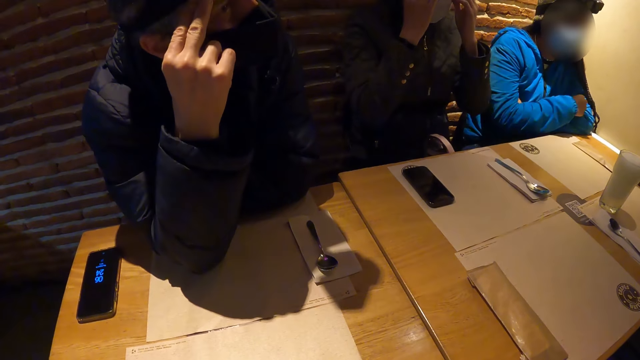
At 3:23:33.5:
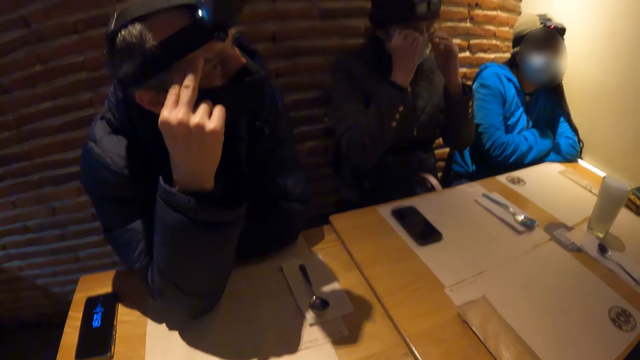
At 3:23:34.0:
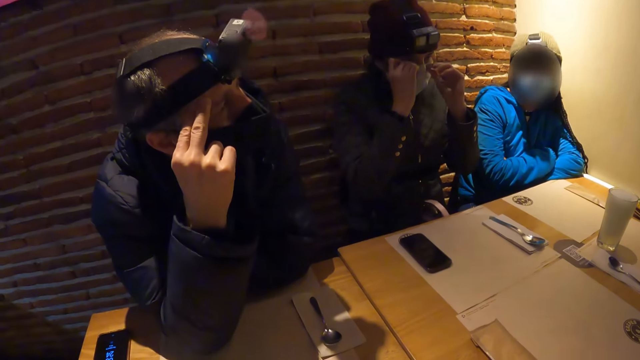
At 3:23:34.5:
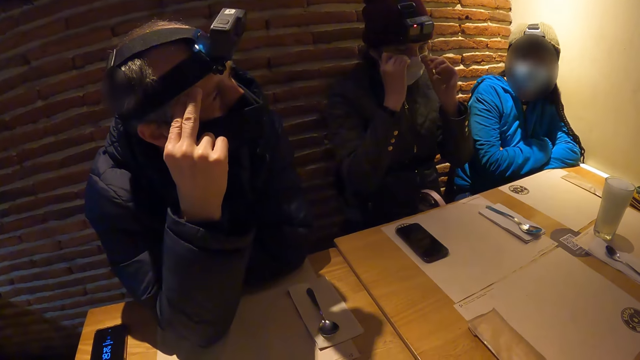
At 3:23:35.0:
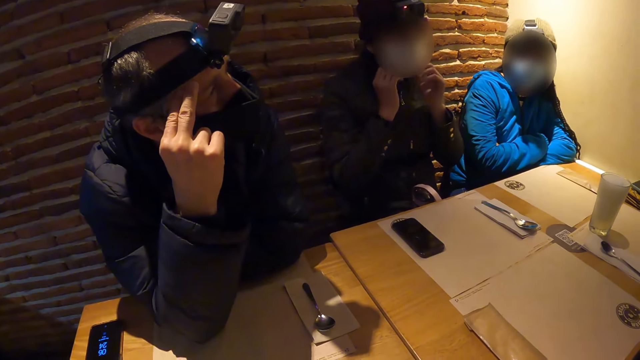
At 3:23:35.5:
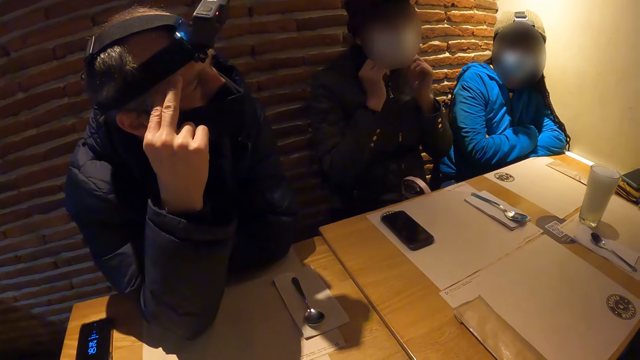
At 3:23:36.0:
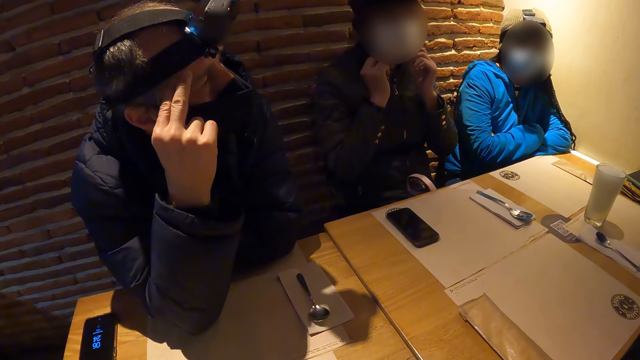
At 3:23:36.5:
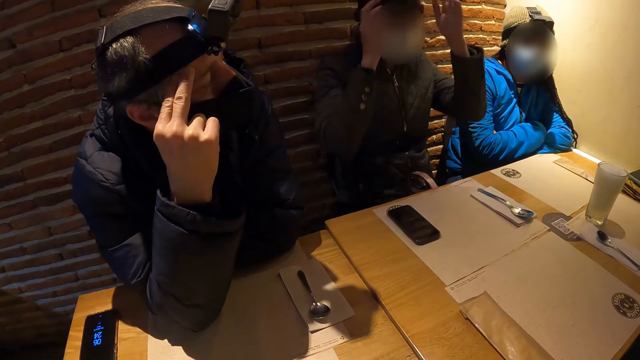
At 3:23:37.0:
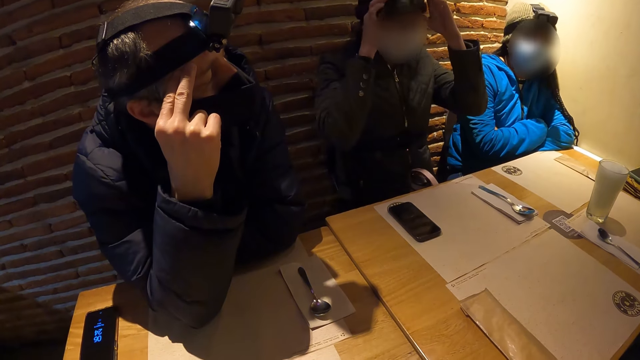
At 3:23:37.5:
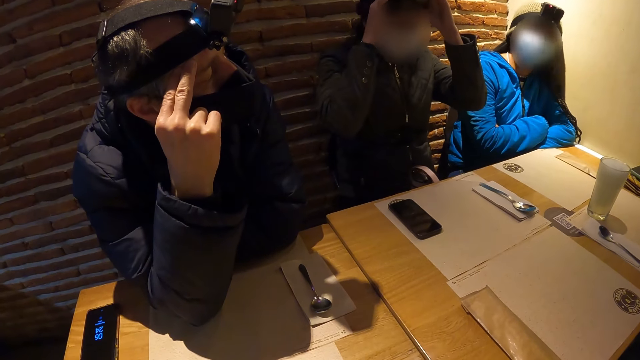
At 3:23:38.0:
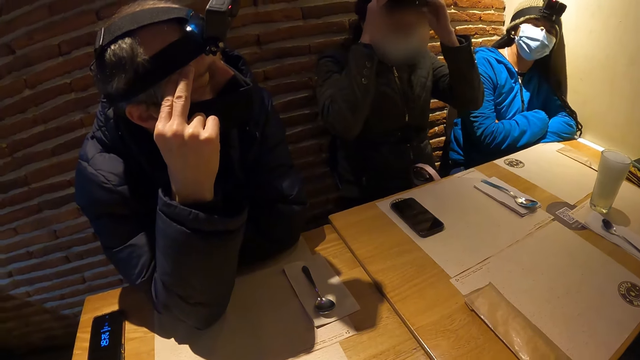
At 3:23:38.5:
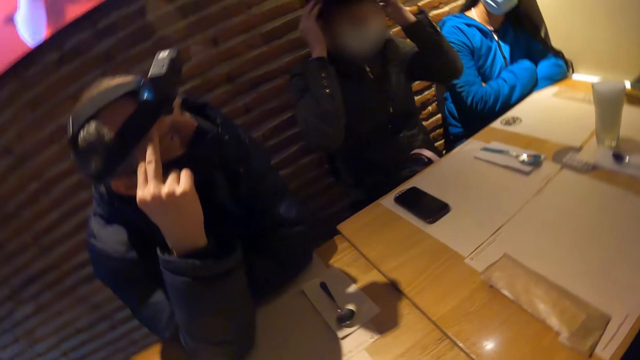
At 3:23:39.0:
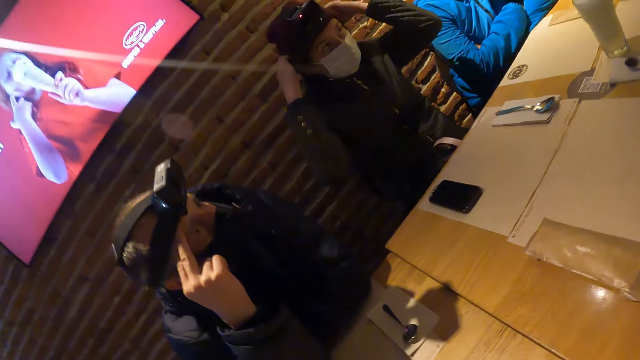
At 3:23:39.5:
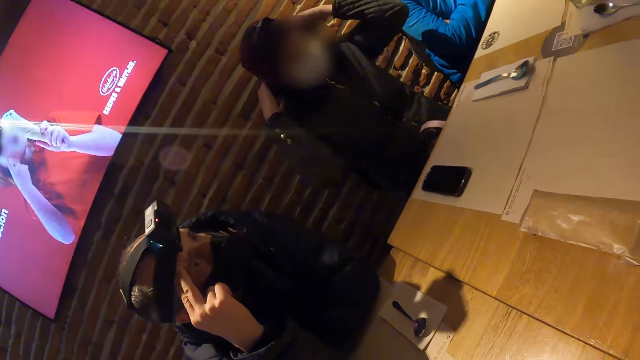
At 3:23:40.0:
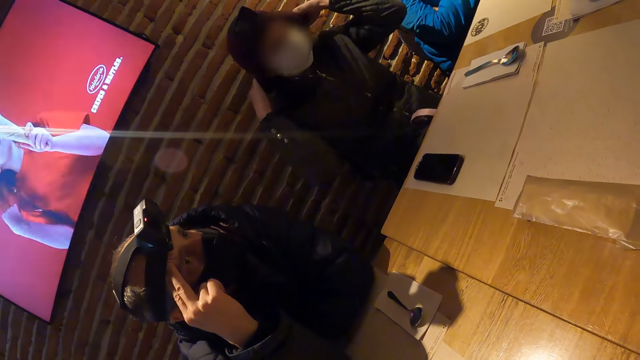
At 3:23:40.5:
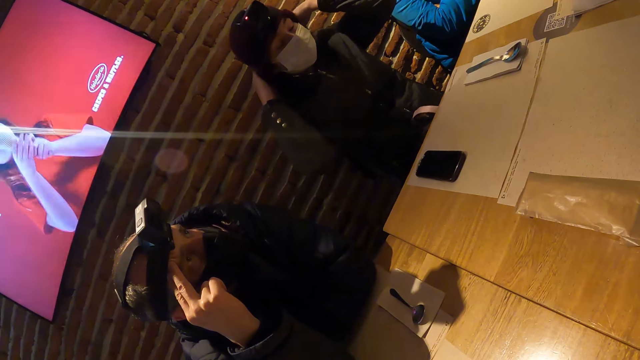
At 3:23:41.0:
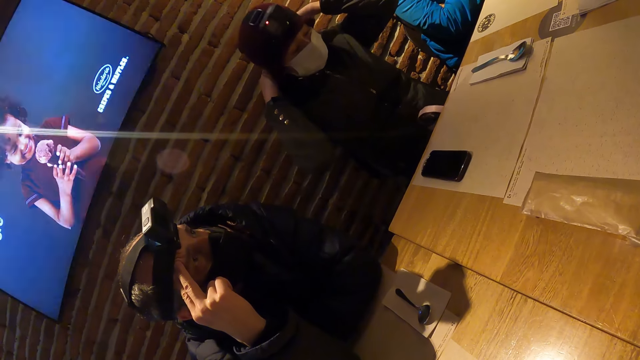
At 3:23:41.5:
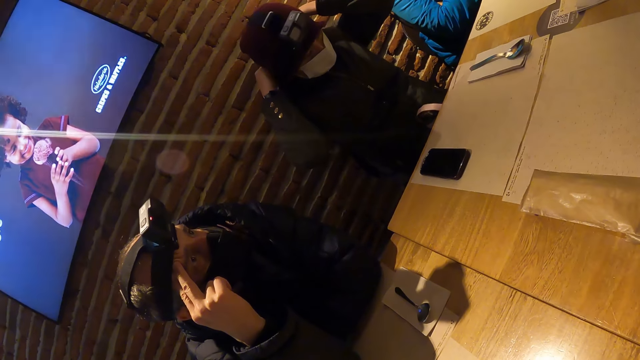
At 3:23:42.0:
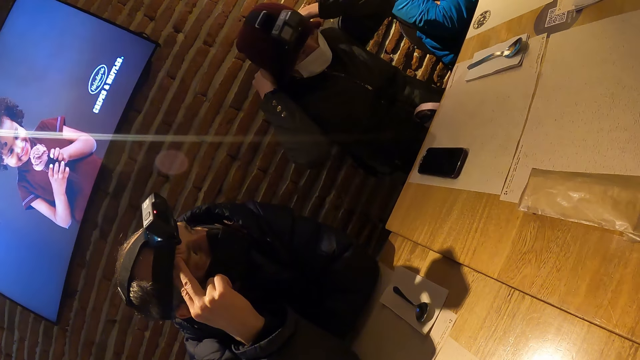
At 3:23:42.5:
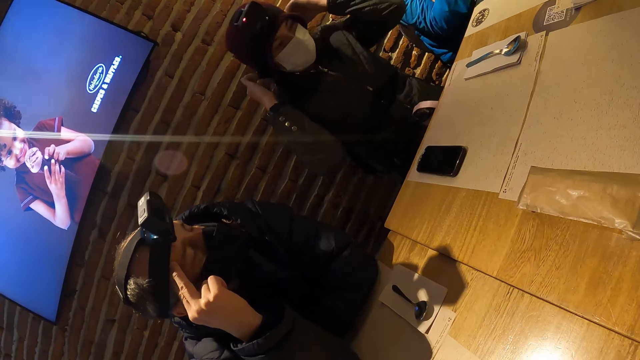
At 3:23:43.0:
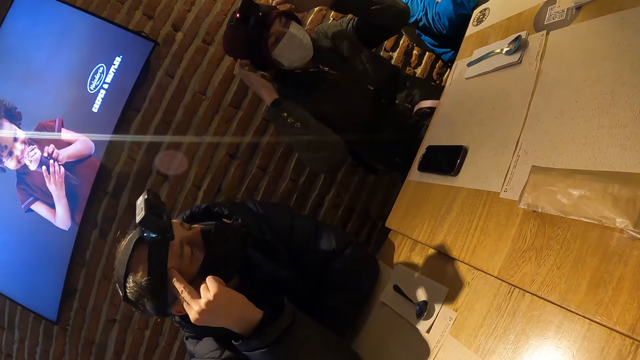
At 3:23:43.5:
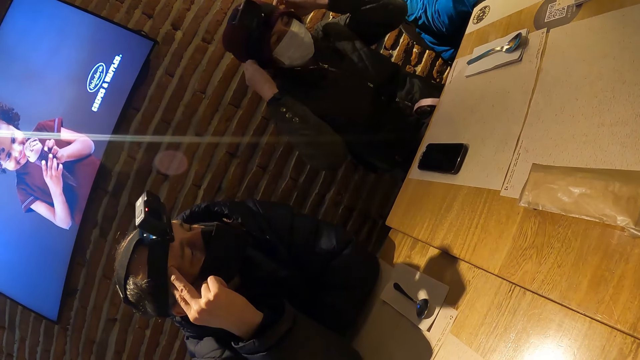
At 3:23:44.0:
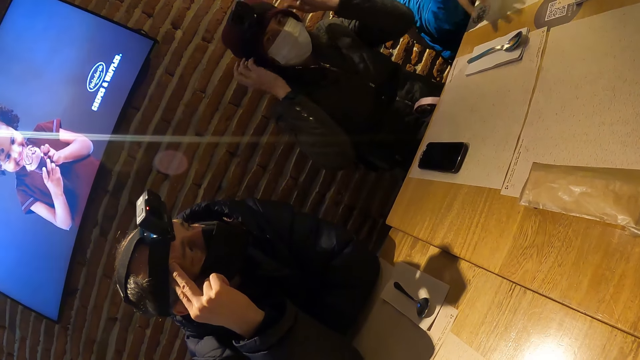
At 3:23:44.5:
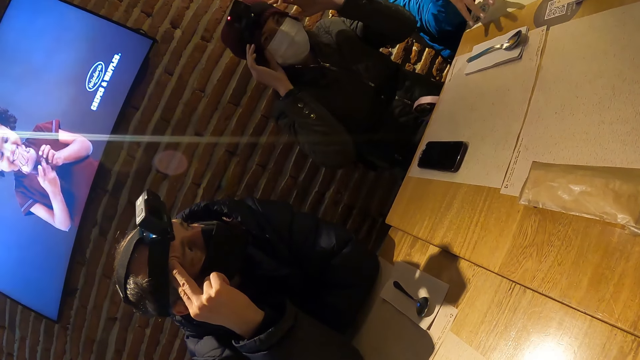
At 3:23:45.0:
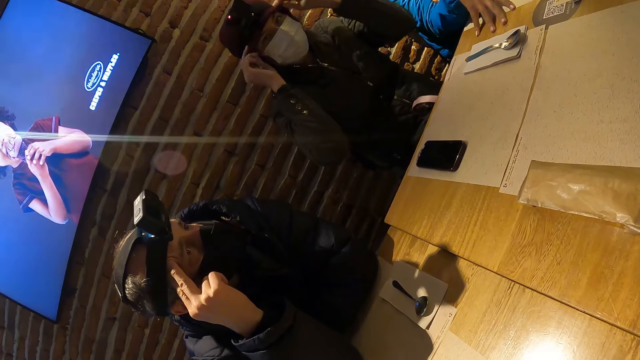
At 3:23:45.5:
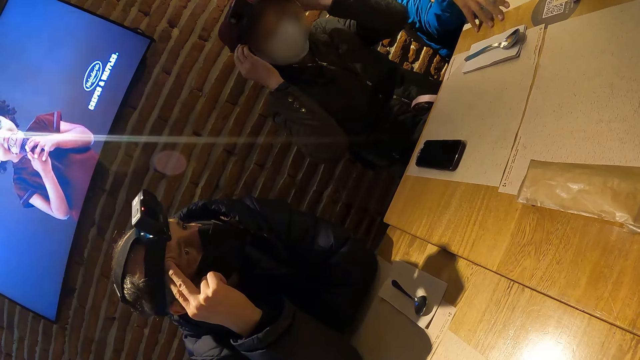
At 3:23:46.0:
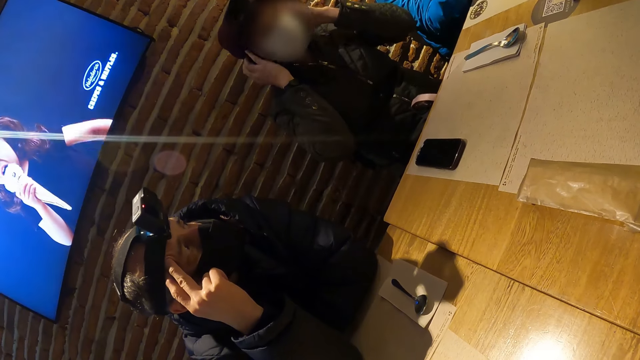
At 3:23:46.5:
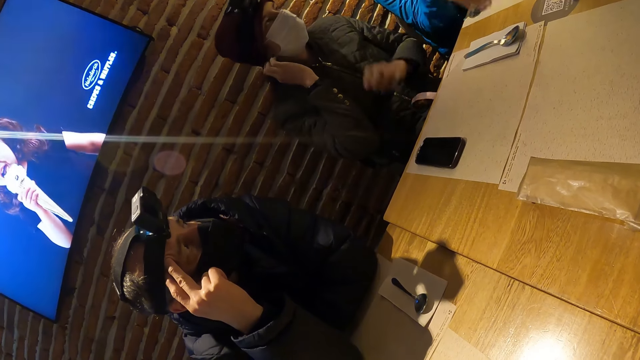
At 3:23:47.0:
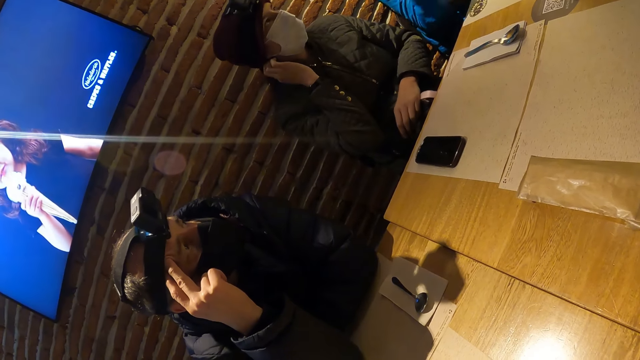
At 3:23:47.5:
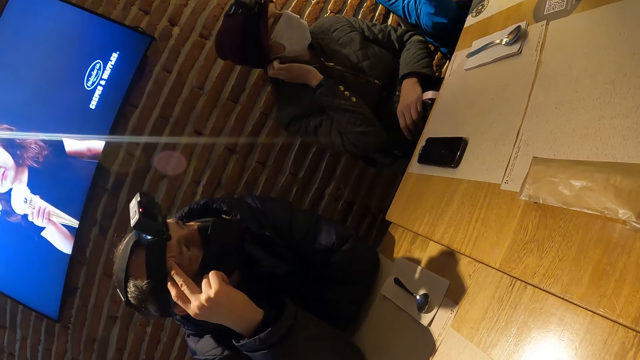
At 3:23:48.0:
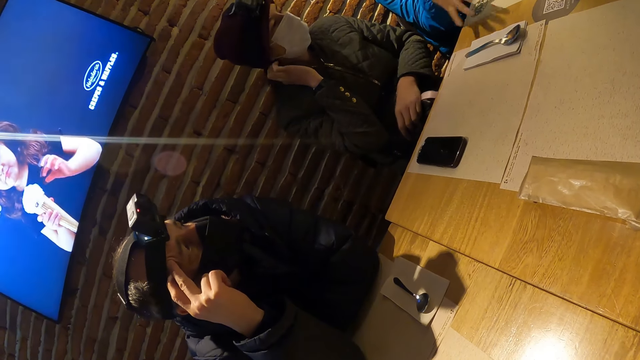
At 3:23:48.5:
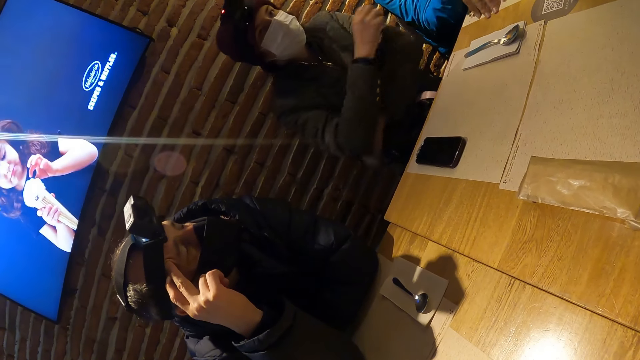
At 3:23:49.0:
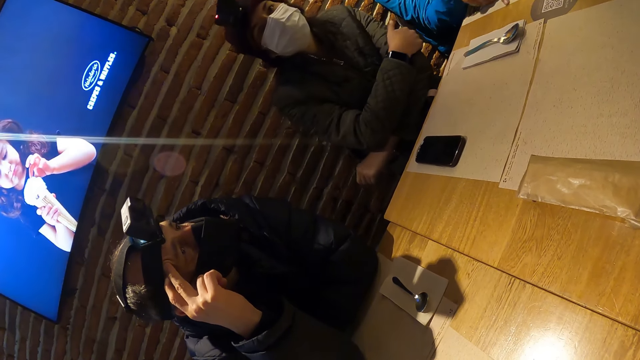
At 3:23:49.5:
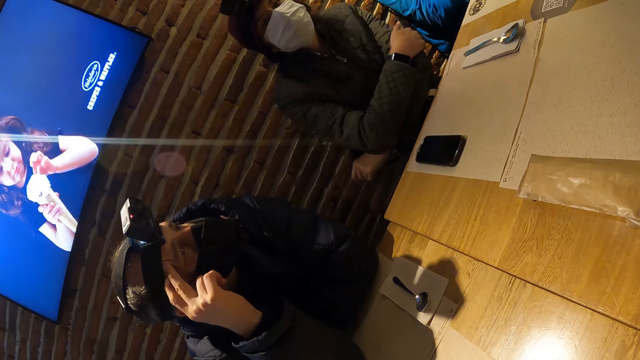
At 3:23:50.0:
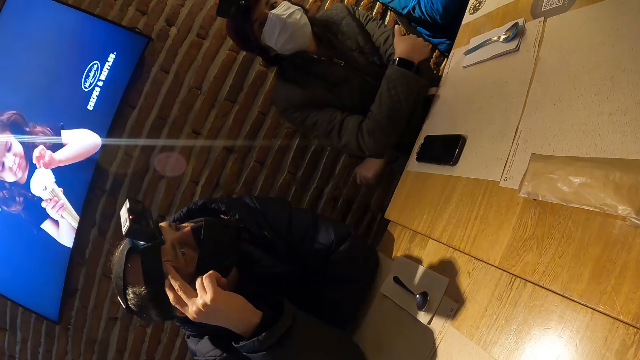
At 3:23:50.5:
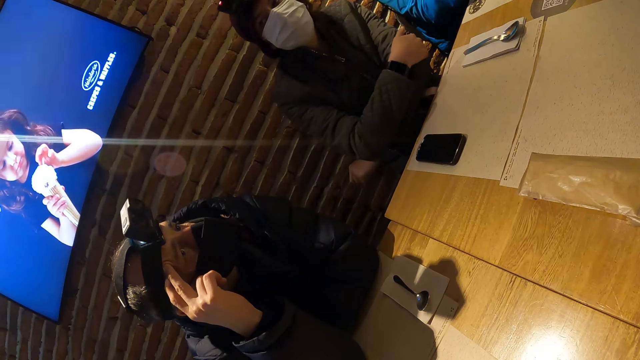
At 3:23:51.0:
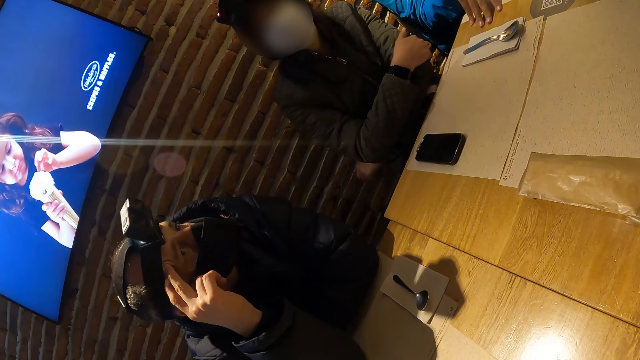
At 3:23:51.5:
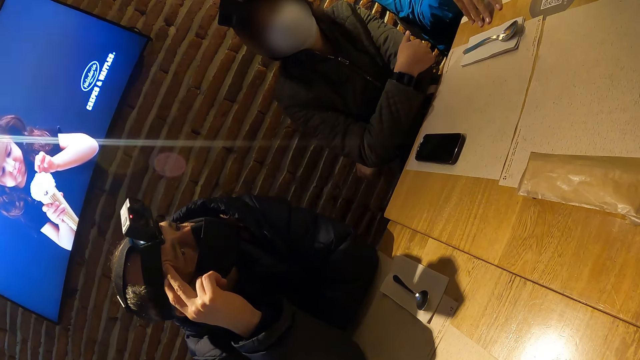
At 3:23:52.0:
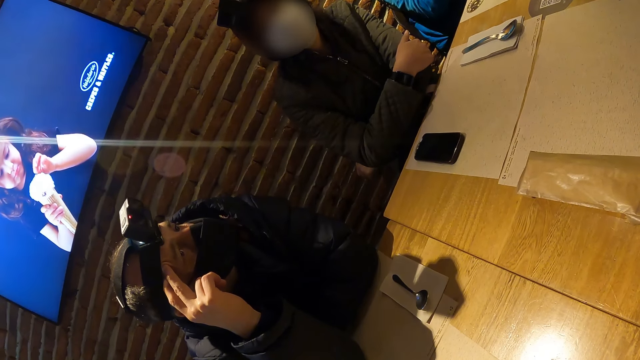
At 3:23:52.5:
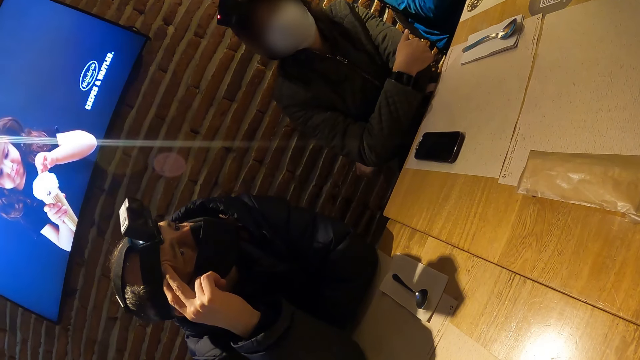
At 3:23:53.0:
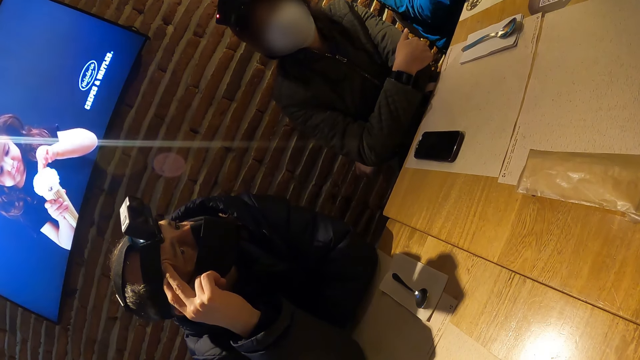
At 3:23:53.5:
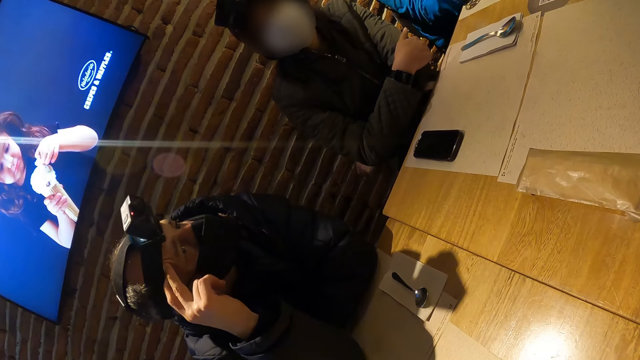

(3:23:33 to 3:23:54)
The woman removes her right hand from the table. The other woman adjusts a camera on her face with both hands. She lowers her left hand from her head and lowers her right hand from her face.
